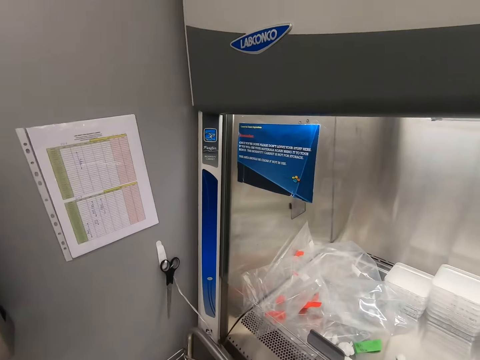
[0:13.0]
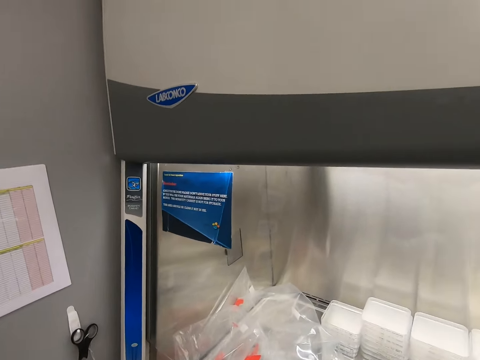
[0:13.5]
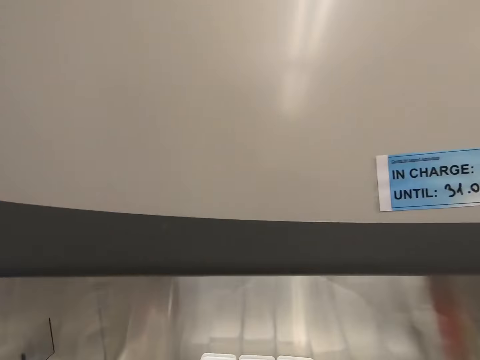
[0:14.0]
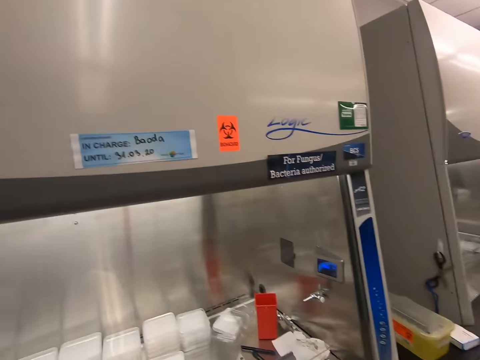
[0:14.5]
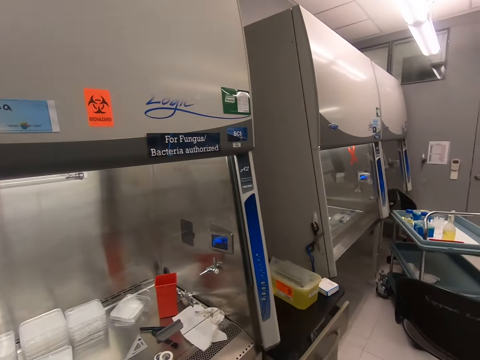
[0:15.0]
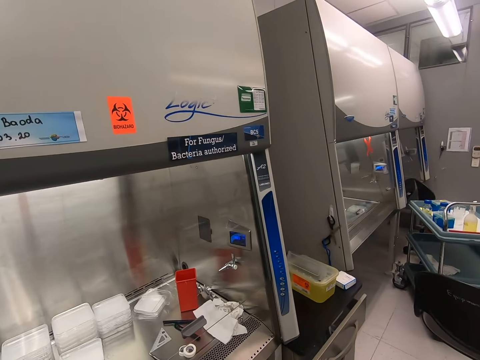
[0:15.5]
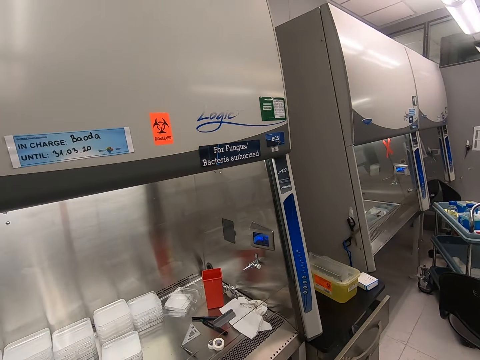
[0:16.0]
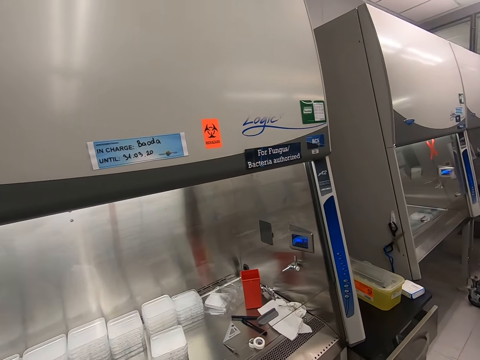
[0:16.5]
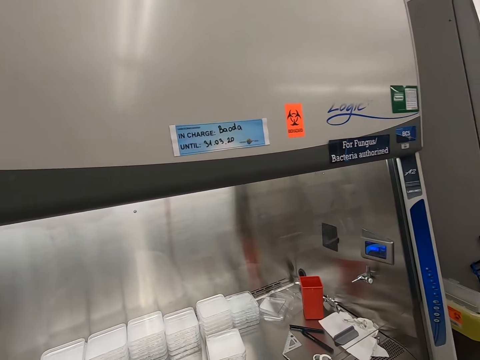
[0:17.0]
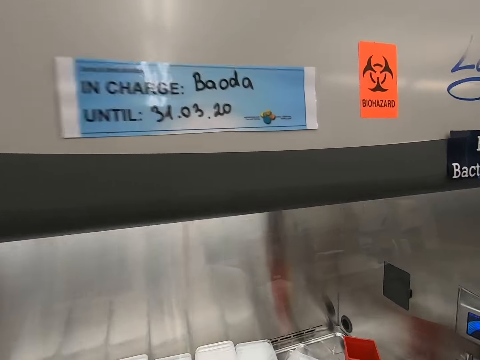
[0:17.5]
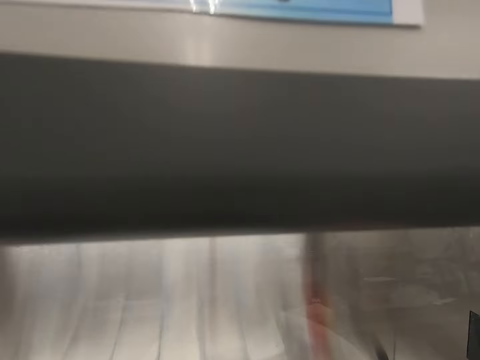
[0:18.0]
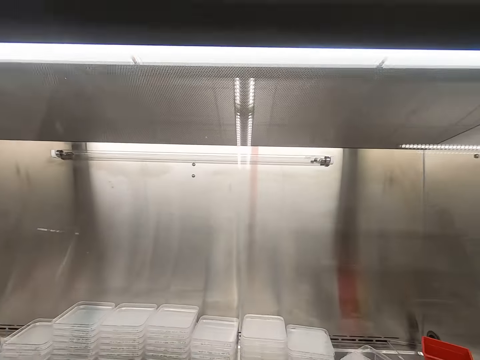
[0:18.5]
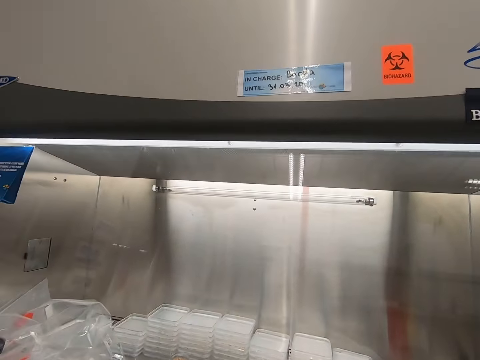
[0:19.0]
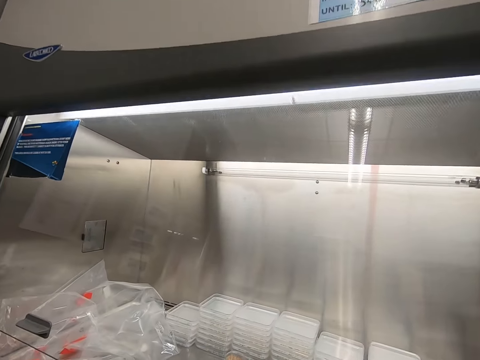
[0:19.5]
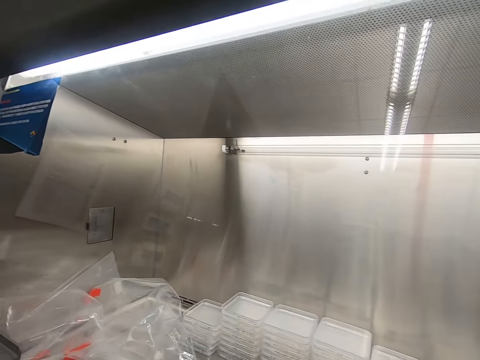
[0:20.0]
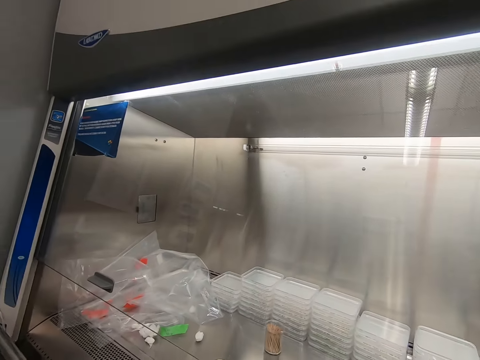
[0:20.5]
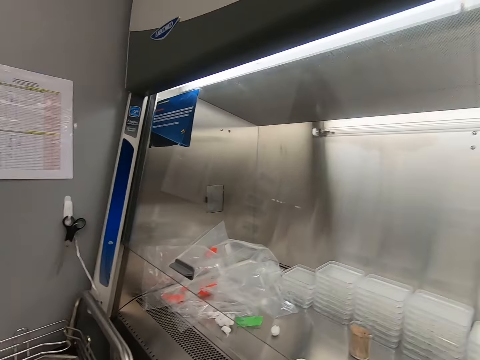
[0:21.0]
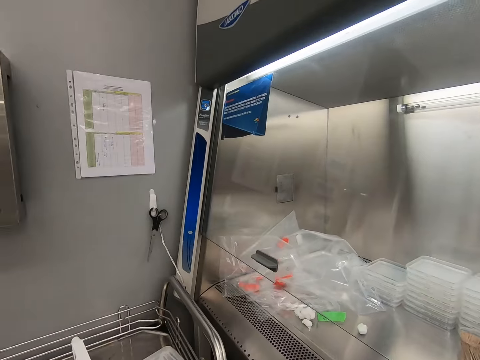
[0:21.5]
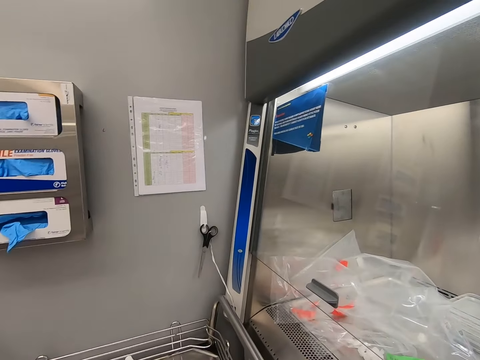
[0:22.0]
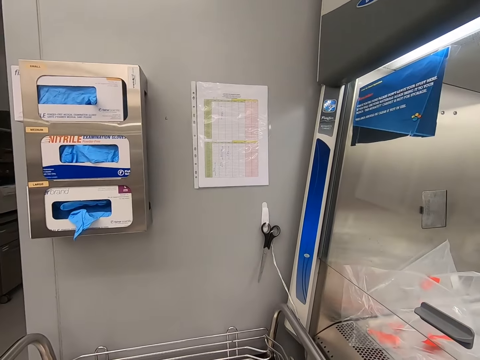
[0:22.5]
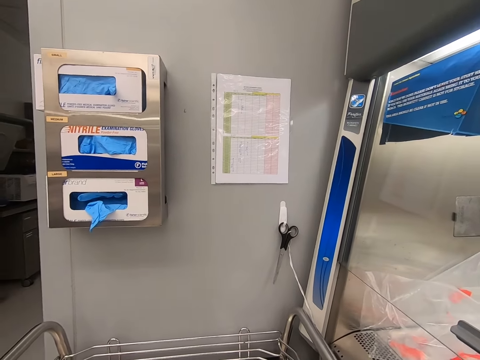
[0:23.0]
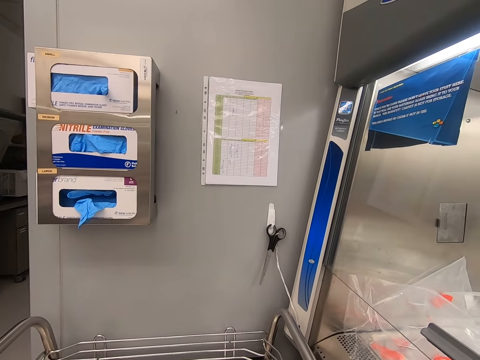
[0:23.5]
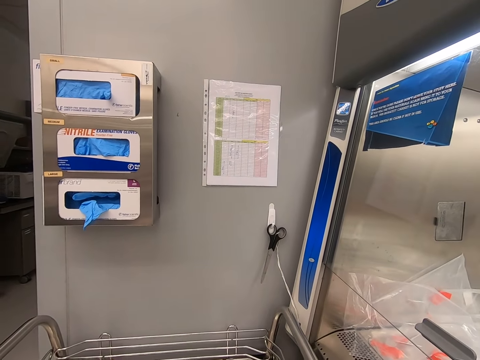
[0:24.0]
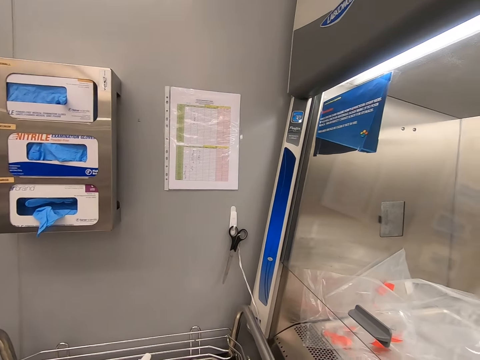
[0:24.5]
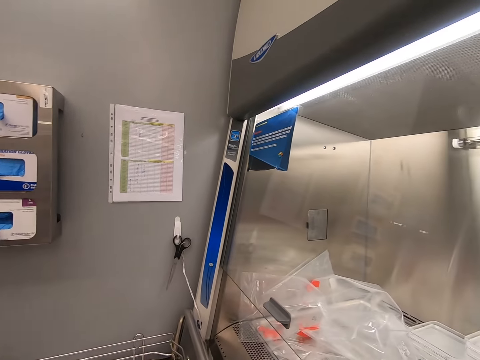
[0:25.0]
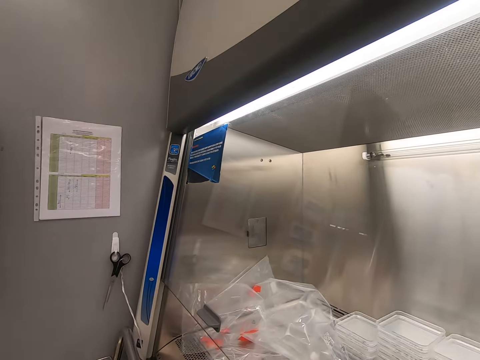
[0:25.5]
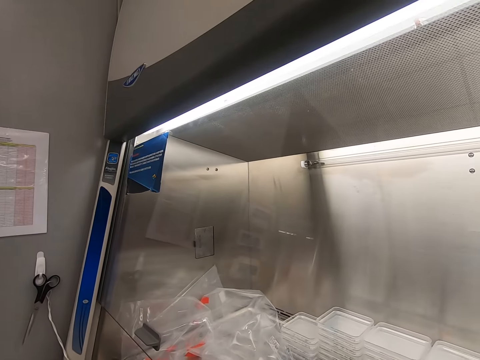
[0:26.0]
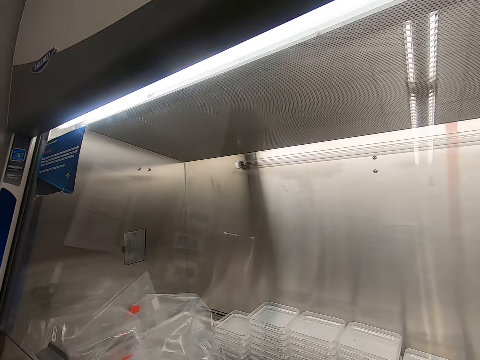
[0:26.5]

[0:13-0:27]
The camera wearer looks around the laboratory. They pick up the nylon paper.

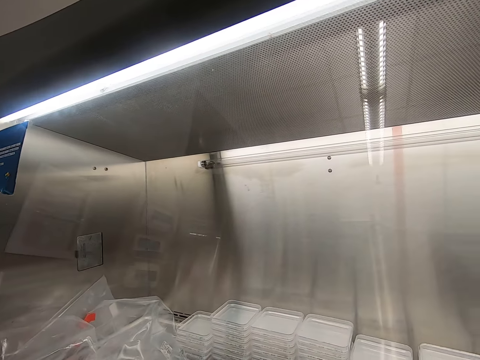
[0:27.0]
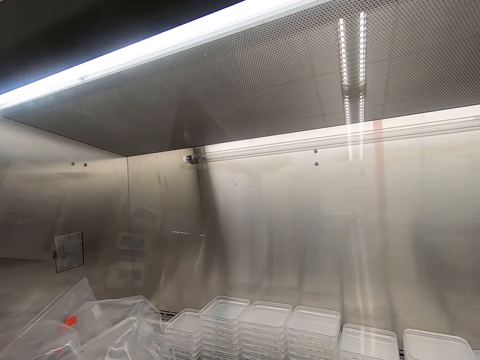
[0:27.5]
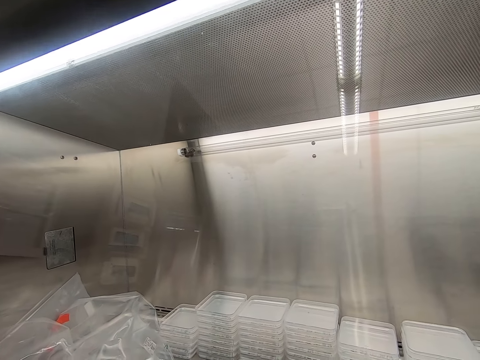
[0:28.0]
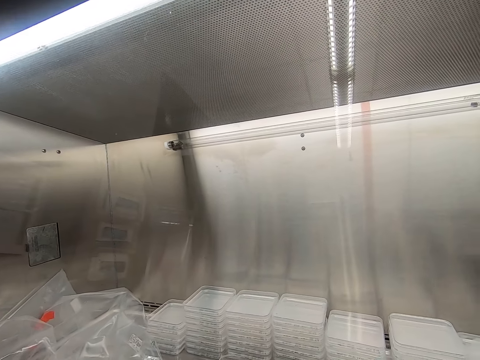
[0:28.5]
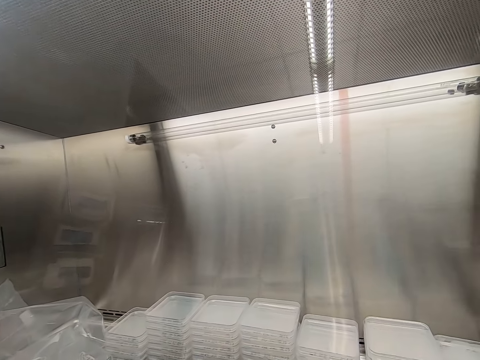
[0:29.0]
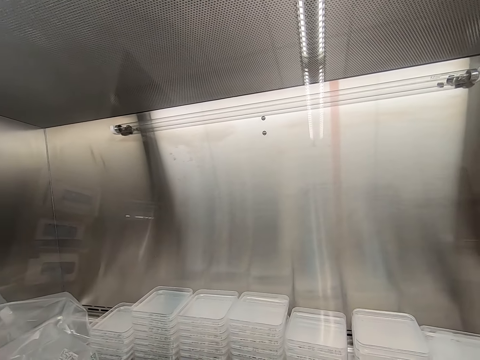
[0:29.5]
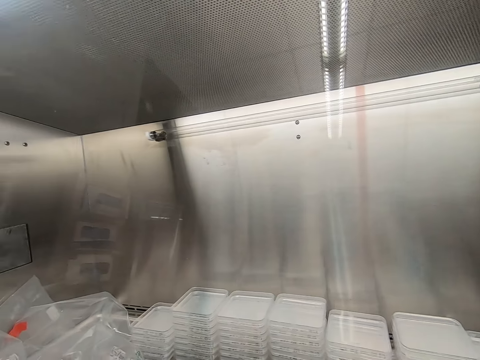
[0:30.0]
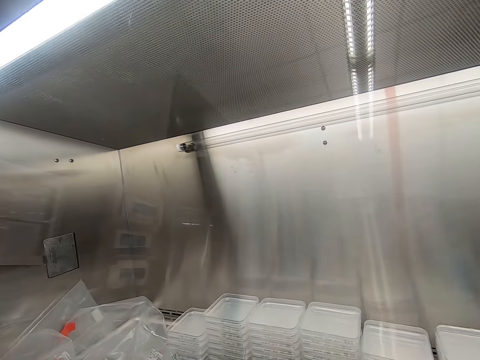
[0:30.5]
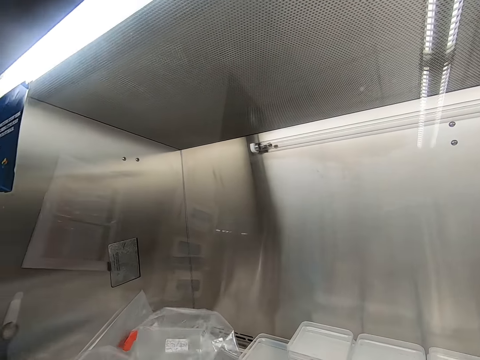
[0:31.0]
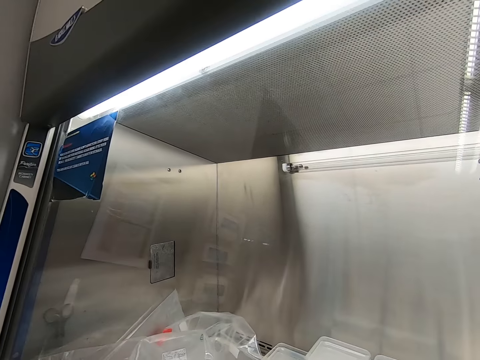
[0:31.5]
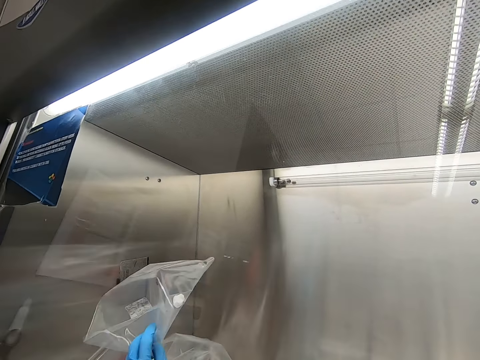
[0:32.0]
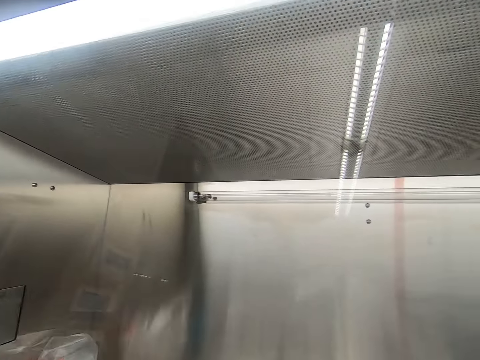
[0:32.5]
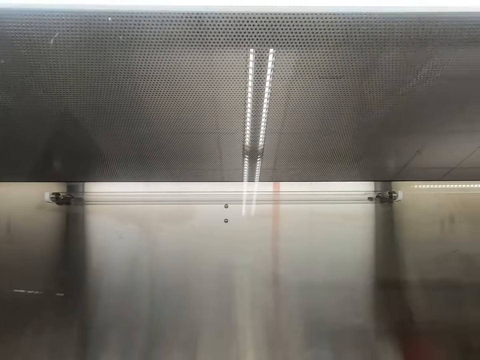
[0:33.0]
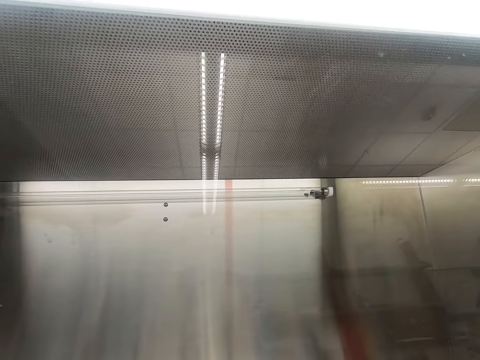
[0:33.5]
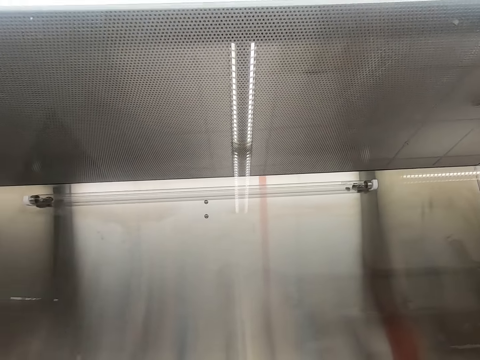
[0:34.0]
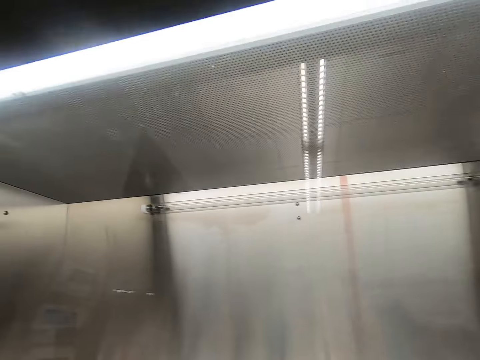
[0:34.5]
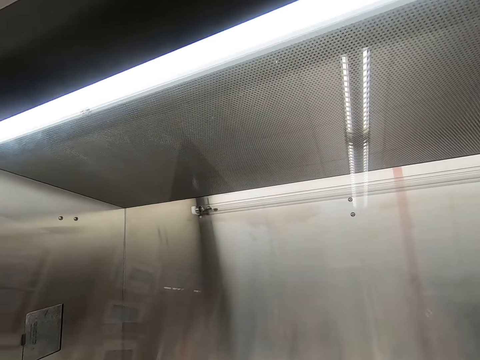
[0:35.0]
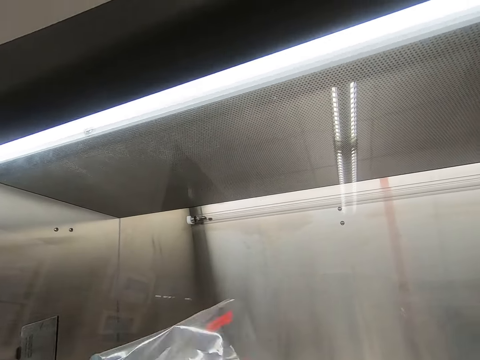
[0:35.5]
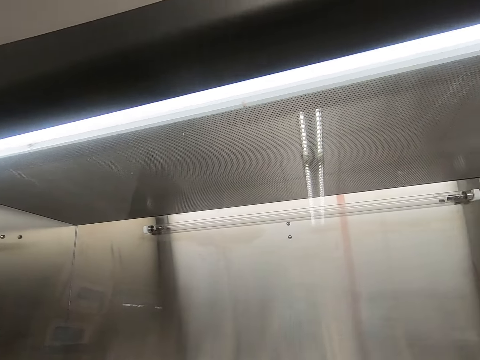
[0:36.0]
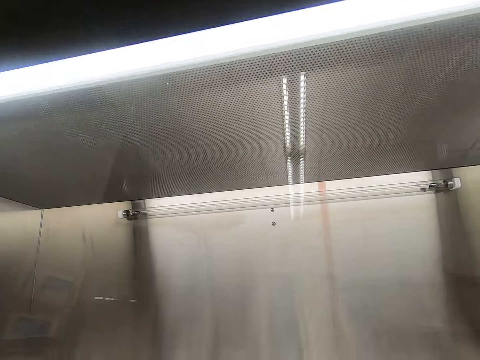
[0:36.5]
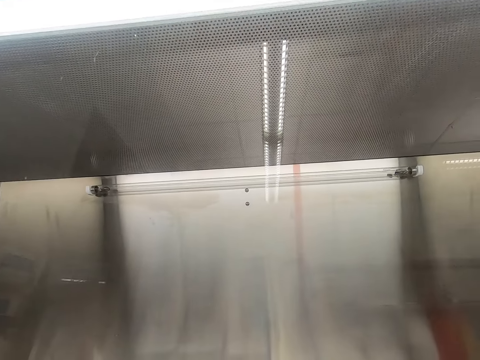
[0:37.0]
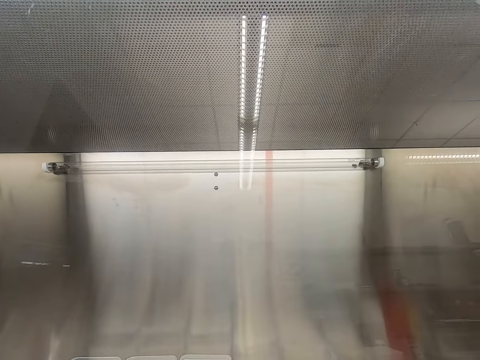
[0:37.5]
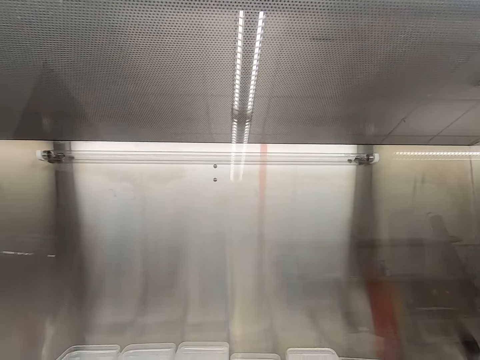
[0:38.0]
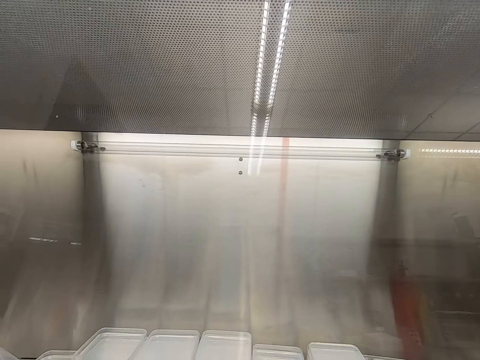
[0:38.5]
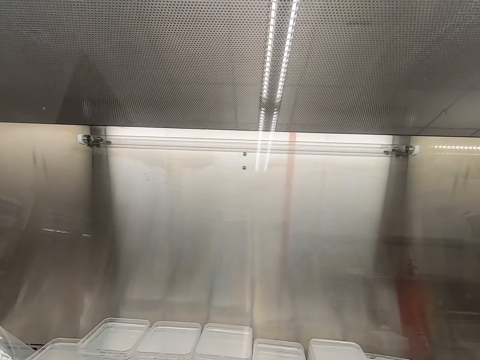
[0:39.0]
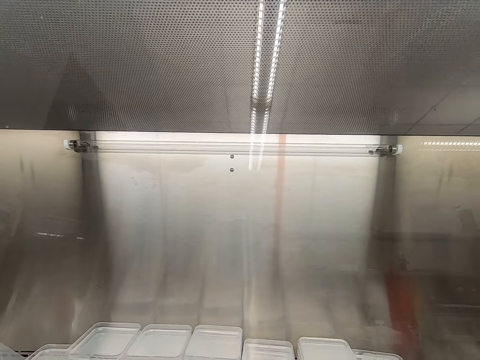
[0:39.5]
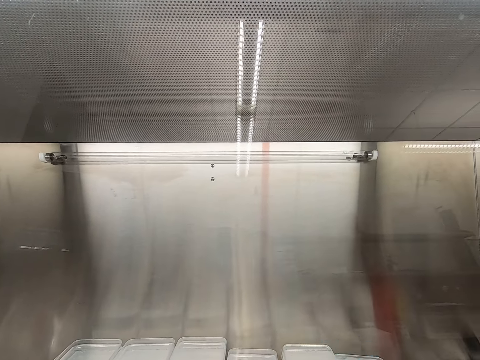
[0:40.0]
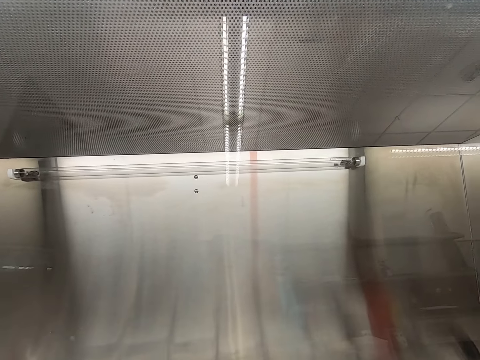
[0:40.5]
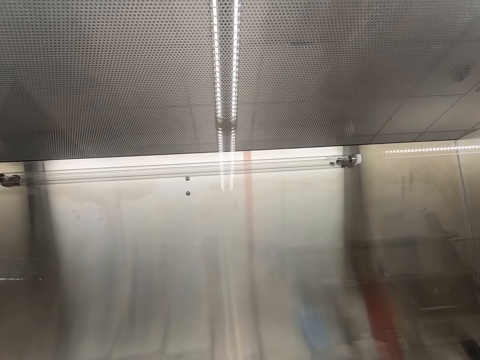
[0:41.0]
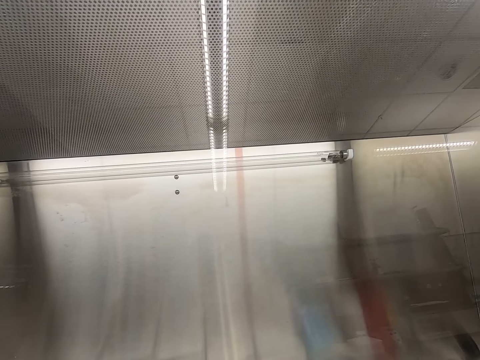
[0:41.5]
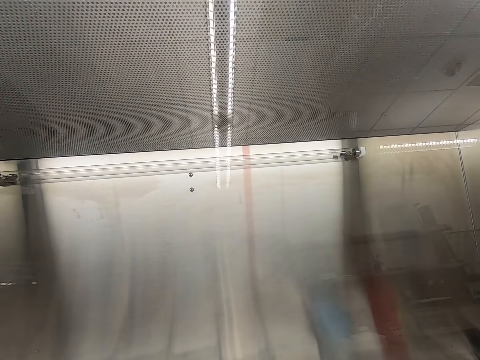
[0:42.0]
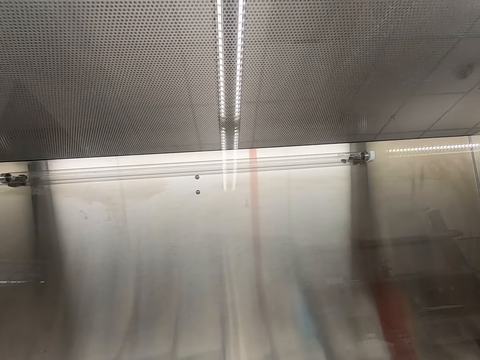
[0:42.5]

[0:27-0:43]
The camera wearer stares at the containers on the table. They pick up the nylon paper bag. They put the nylon paper down. They take the paper across. They stare at the containers on the table.
